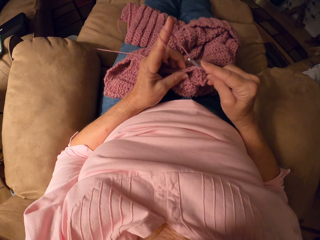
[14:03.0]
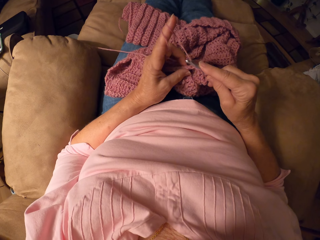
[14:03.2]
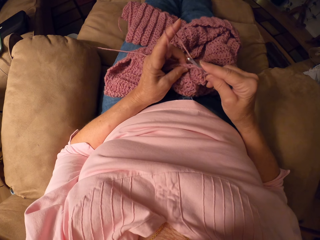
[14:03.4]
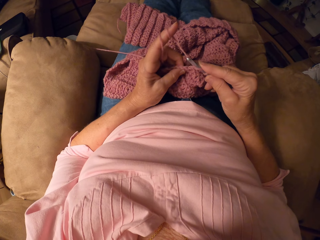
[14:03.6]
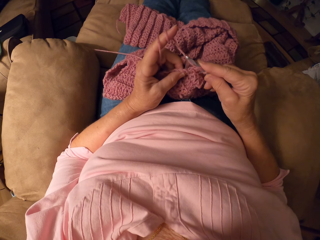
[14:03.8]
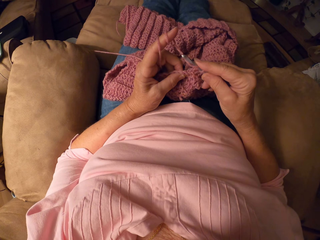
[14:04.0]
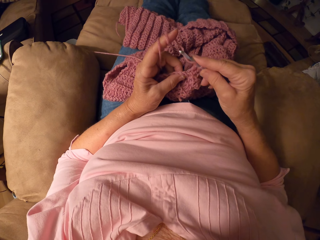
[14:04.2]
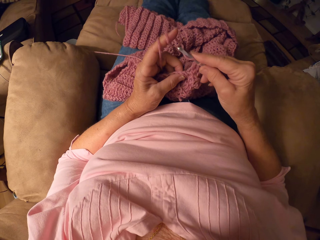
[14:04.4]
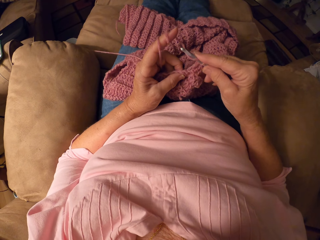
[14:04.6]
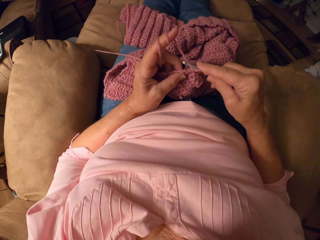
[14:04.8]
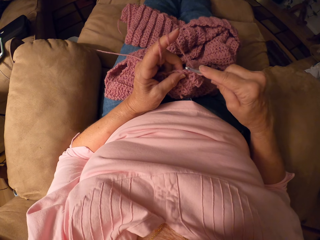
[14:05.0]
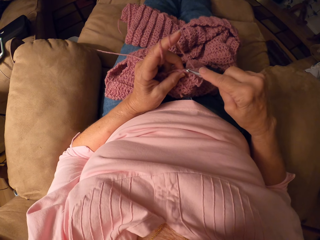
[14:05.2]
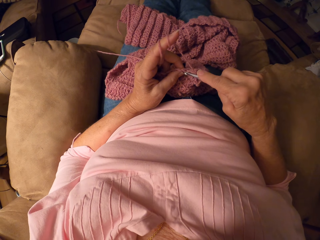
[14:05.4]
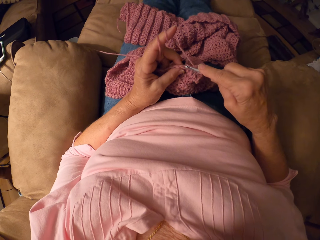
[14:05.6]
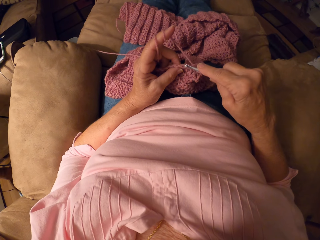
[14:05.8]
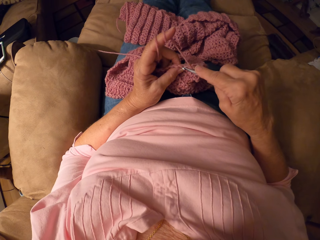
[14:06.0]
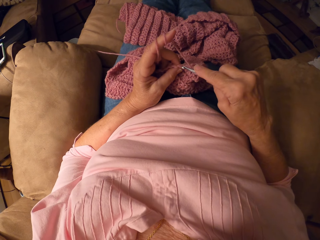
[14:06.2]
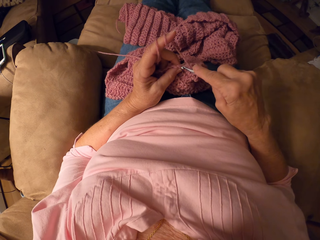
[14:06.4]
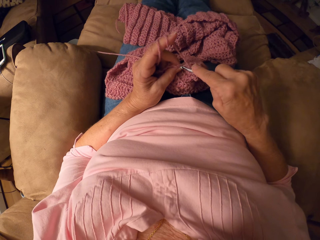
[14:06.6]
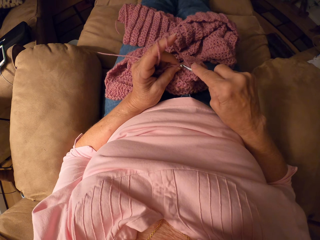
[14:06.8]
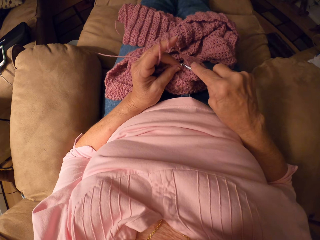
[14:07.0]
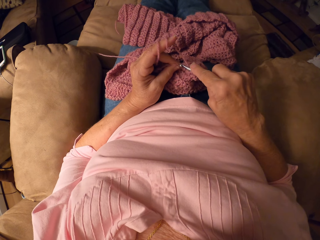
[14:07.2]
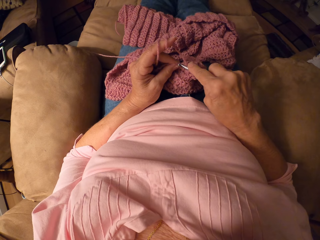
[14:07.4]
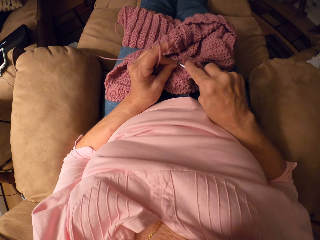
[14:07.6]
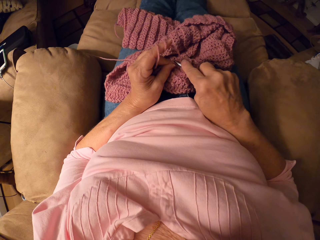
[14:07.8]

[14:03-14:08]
The camera wearer rolls the yarn on her left hand.

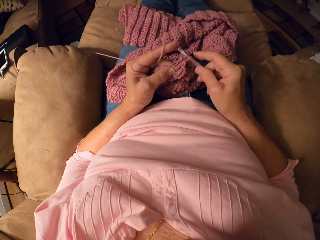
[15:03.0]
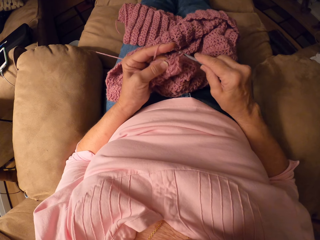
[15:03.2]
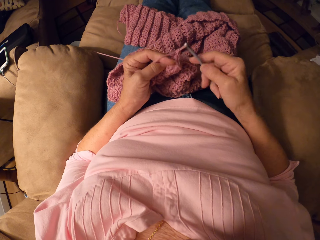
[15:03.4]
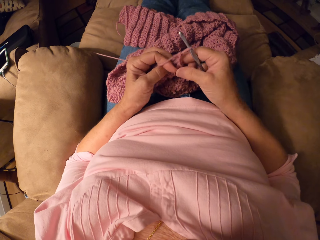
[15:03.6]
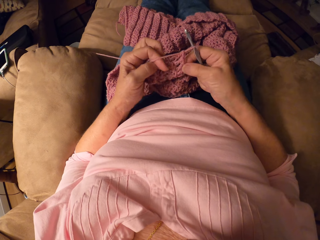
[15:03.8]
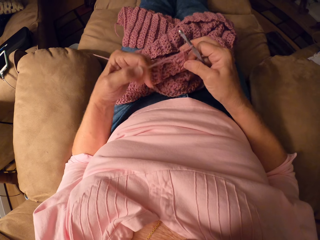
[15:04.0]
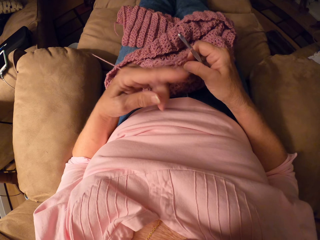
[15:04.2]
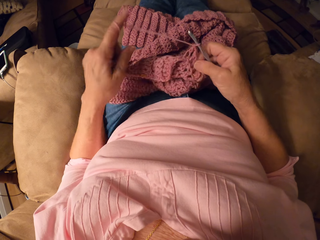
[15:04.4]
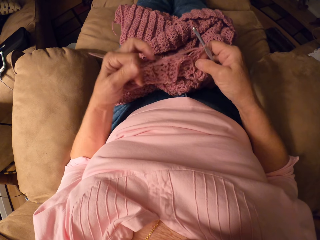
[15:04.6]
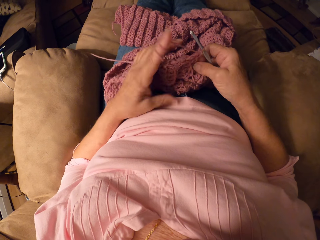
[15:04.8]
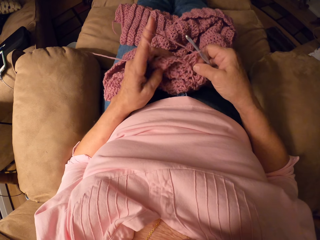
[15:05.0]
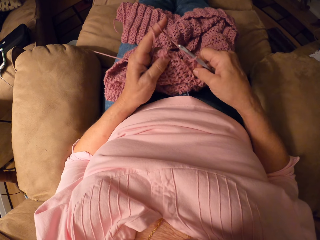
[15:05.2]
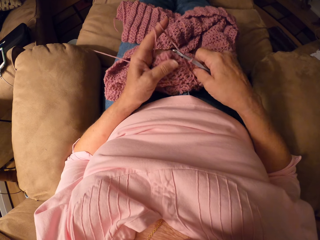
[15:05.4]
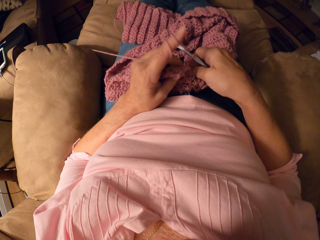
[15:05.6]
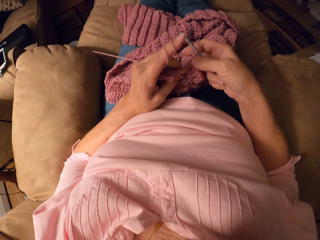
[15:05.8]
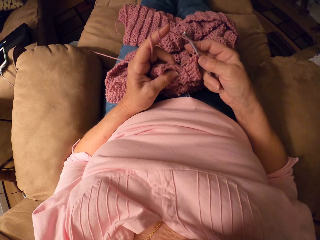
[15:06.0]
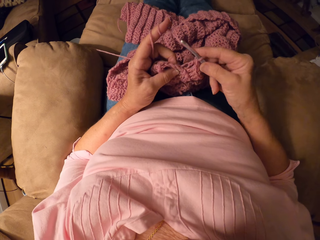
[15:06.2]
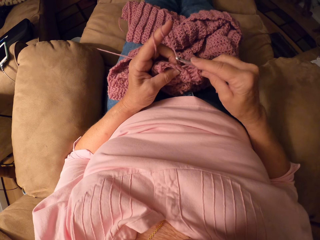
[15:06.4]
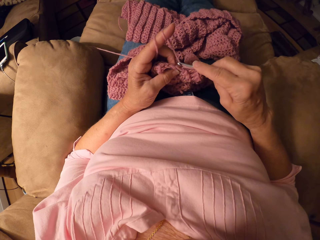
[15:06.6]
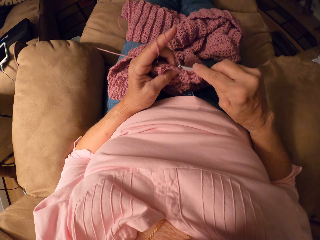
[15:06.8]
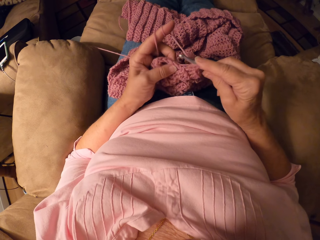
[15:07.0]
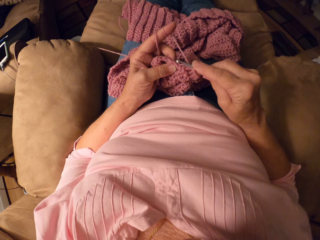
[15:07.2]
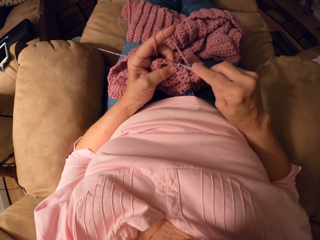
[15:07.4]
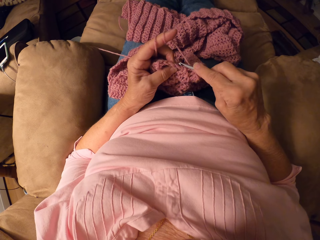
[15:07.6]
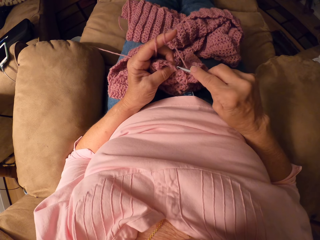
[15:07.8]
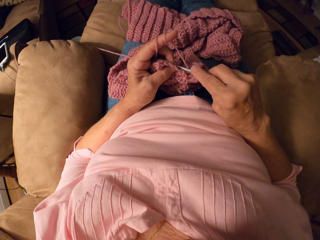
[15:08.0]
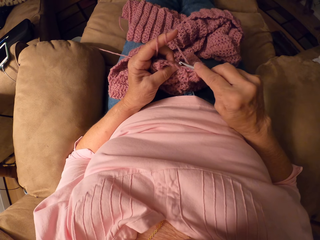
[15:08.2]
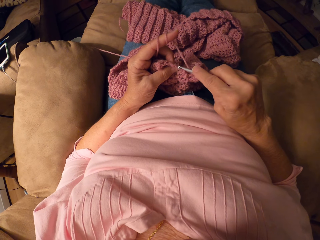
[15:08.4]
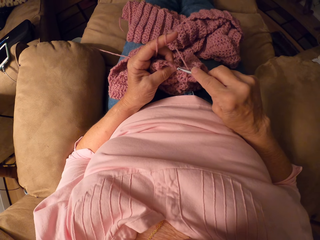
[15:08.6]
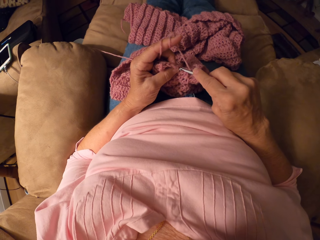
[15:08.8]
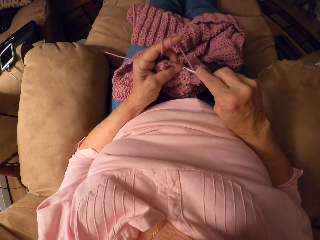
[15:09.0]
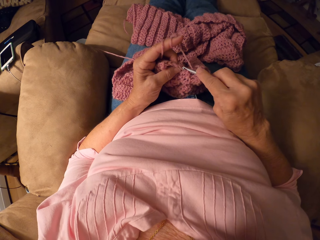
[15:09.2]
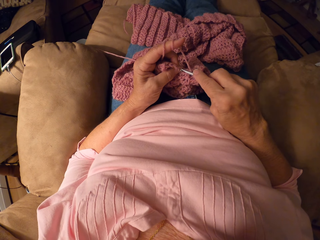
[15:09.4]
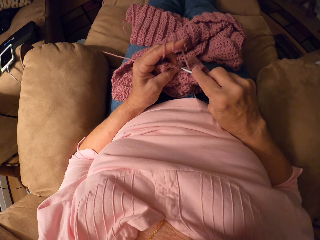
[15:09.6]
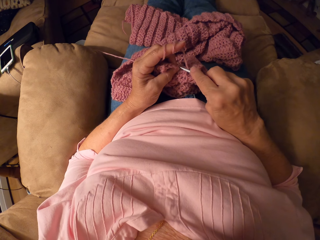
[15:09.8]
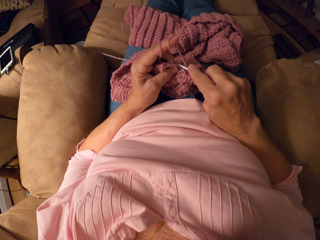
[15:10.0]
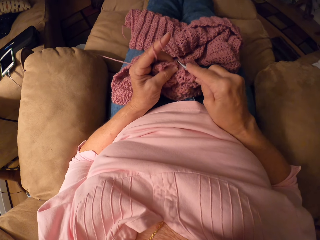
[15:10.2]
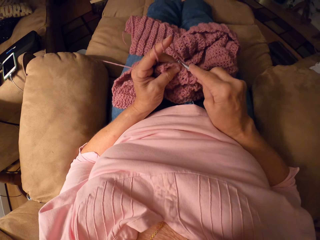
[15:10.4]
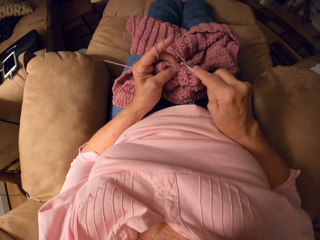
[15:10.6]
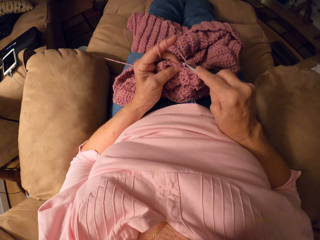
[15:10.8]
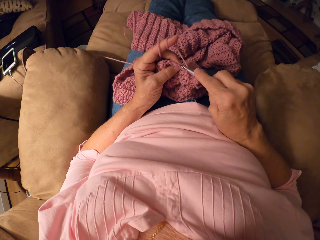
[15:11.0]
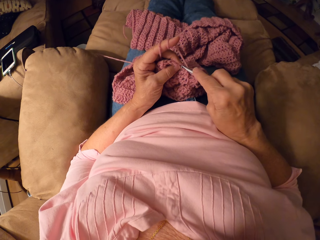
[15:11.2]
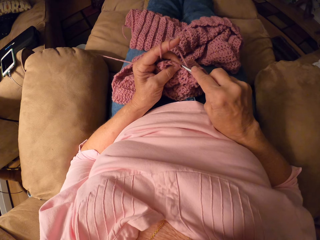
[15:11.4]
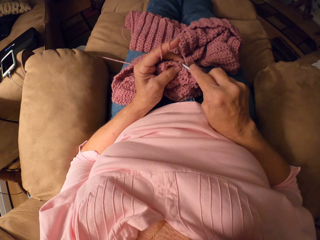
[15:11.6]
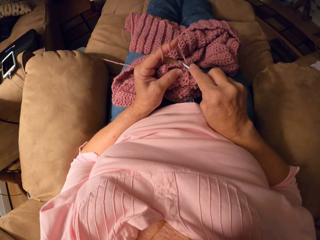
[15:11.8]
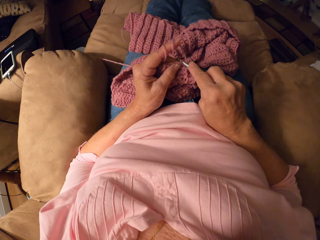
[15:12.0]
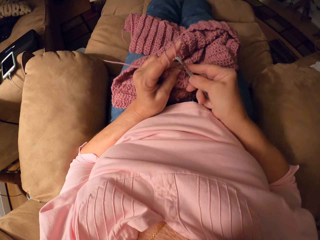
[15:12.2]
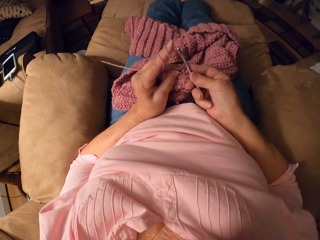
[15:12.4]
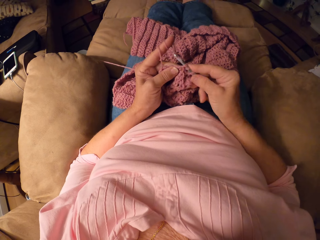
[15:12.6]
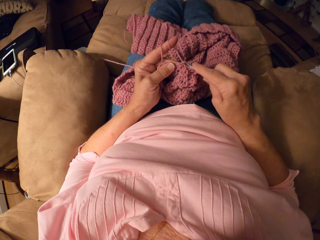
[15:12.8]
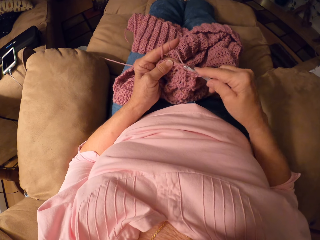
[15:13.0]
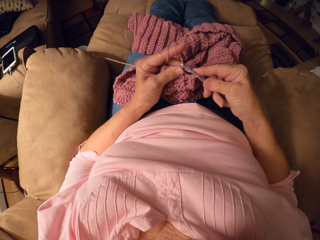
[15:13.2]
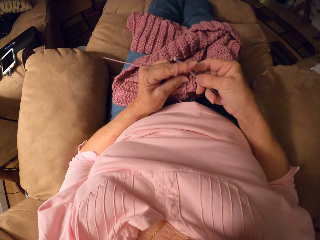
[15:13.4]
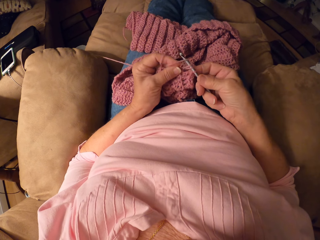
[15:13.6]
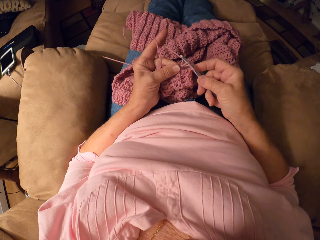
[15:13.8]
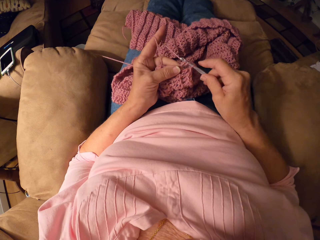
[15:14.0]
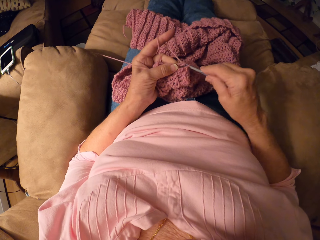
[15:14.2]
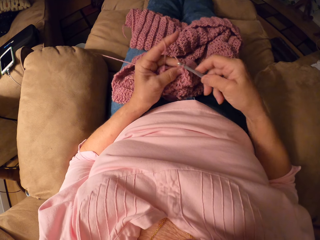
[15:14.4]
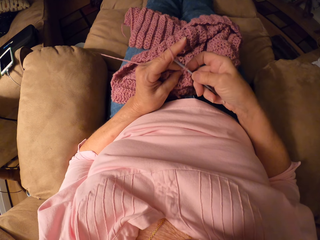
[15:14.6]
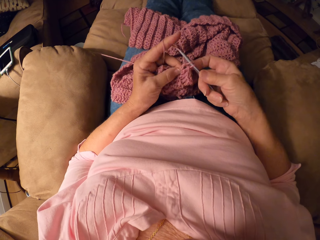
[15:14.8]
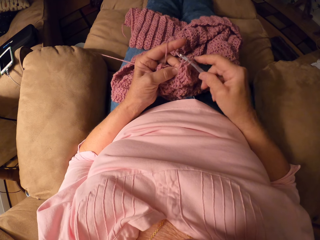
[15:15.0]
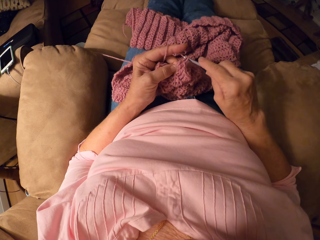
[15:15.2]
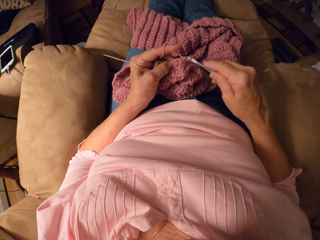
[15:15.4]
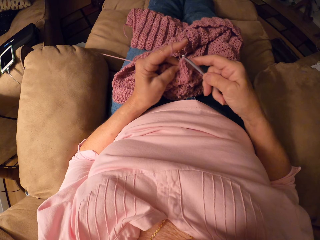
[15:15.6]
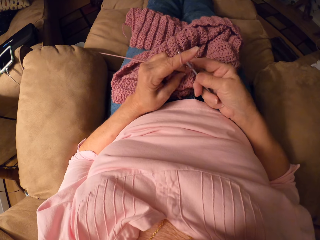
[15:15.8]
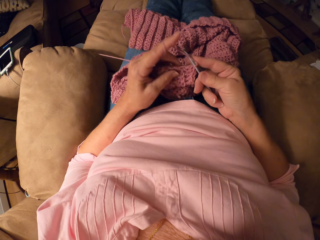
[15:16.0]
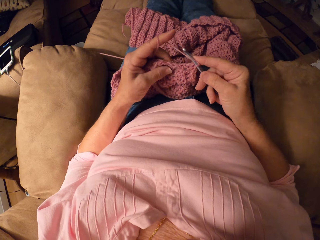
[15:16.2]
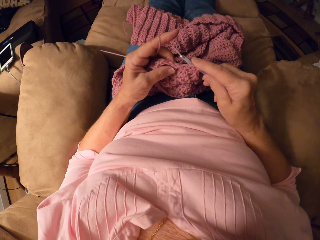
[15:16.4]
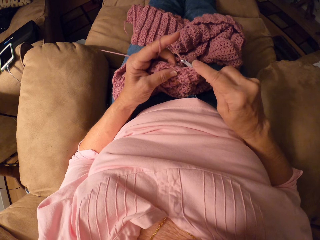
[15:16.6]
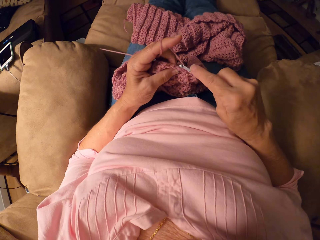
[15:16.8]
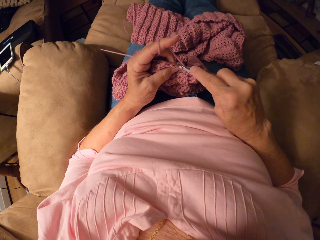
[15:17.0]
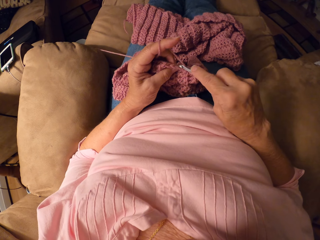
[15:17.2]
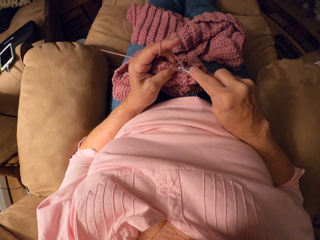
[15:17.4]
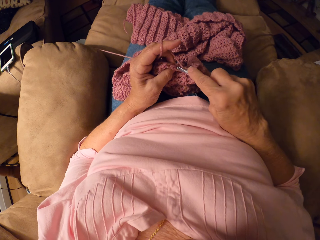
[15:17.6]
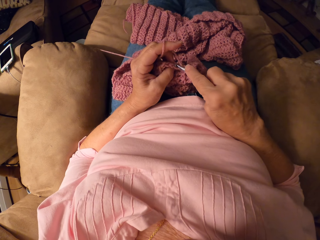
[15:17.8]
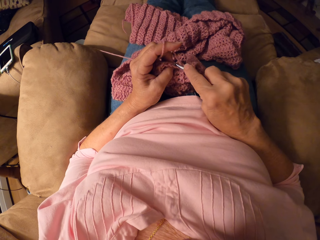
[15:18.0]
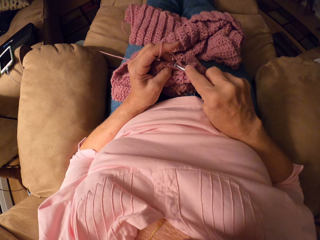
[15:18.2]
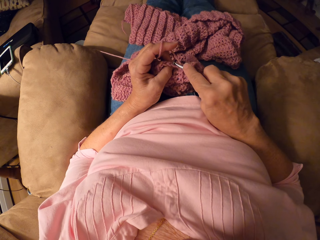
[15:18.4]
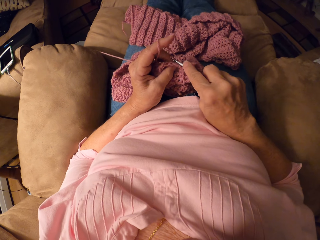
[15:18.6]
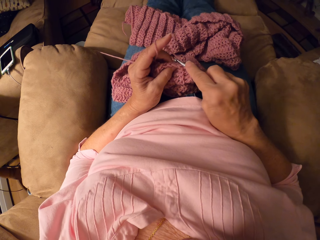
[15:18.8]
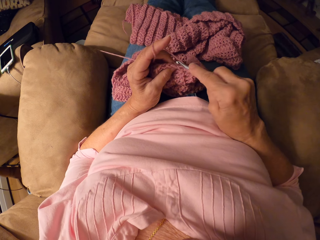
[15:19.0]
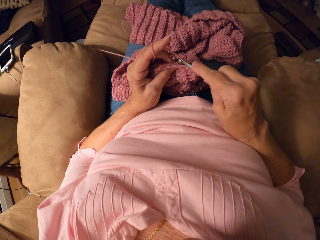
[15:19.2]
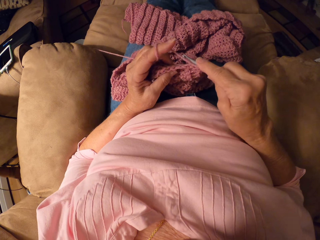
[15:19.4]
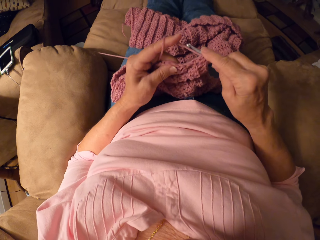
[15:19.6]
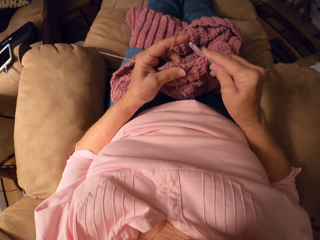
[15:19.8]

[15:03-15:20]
The camera wearer holds a woolen garment. She rolls the yarn on her left hand, round her finger. She knits.
